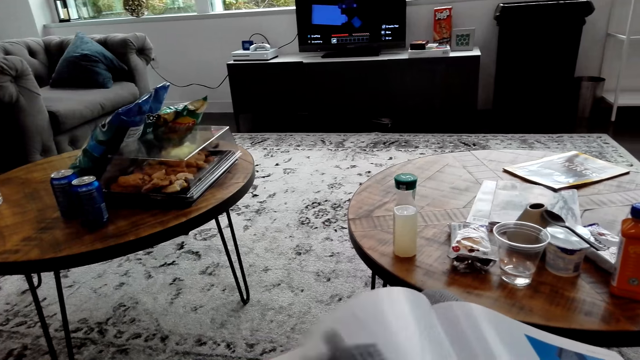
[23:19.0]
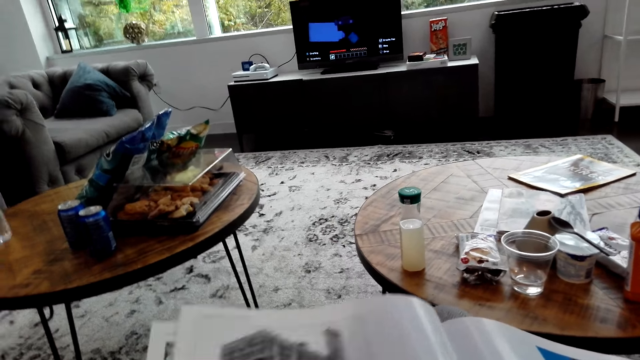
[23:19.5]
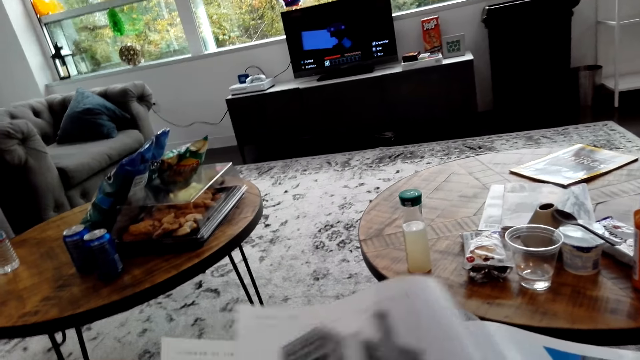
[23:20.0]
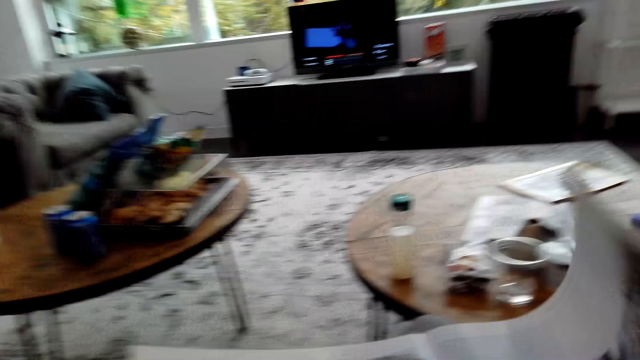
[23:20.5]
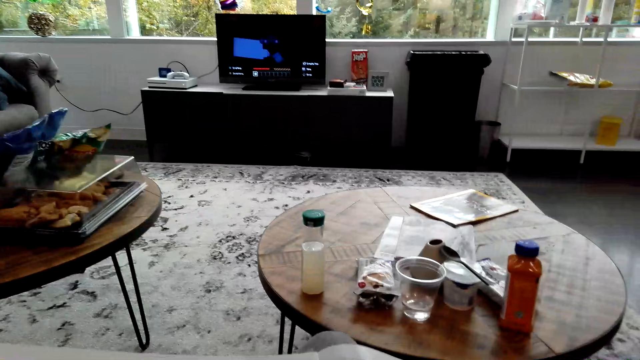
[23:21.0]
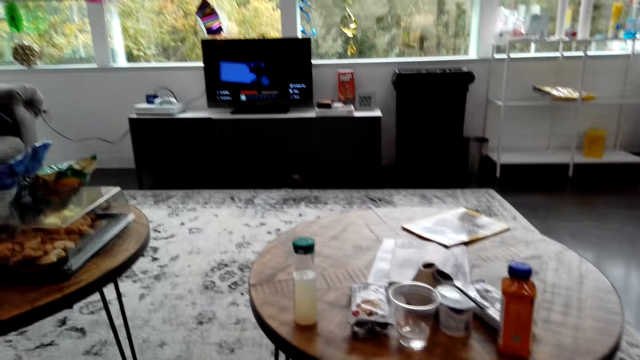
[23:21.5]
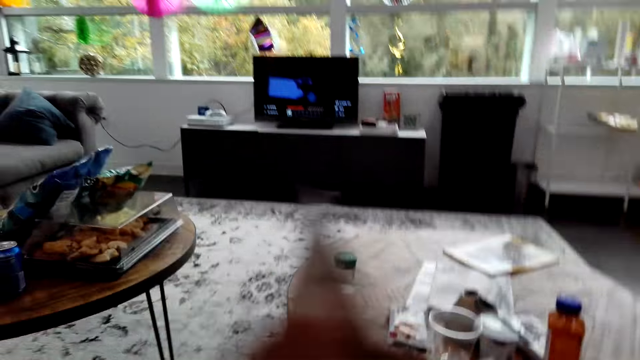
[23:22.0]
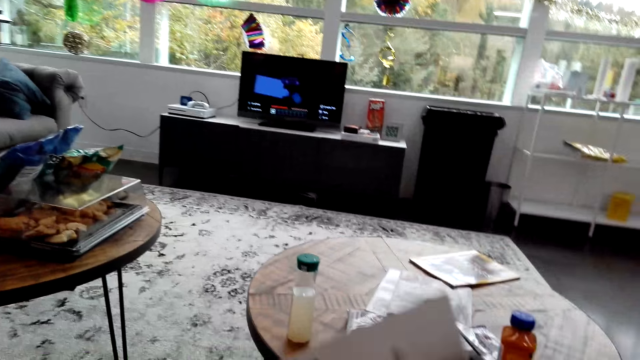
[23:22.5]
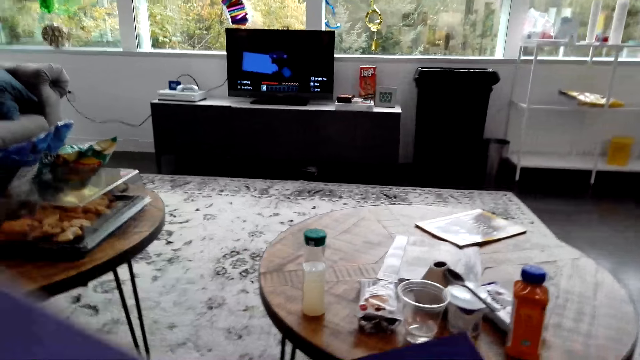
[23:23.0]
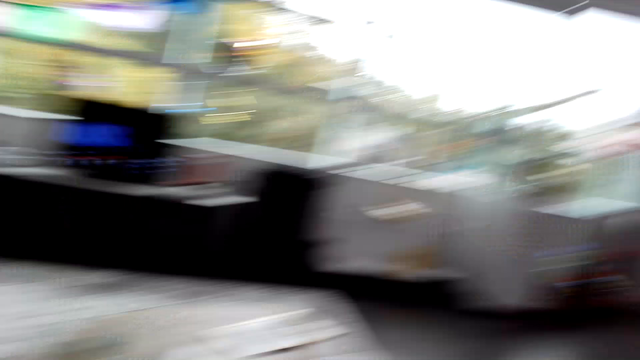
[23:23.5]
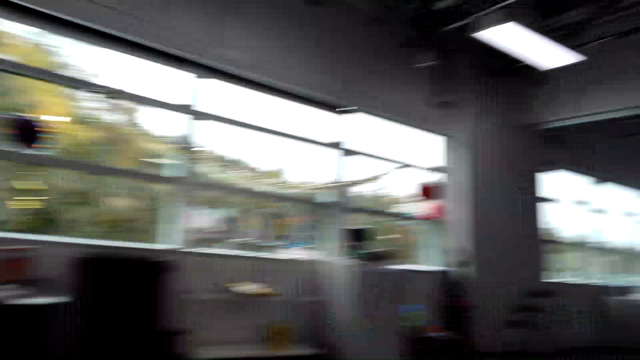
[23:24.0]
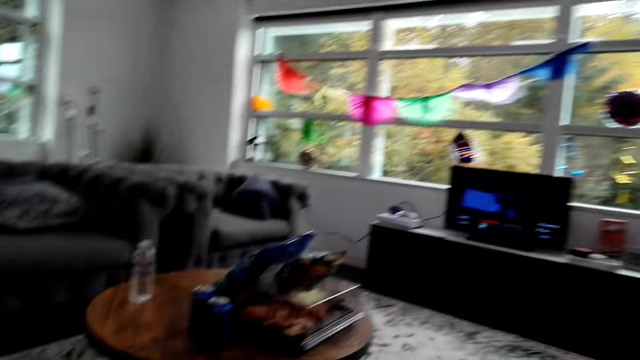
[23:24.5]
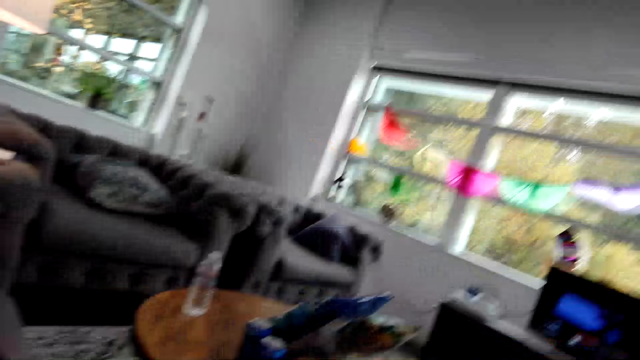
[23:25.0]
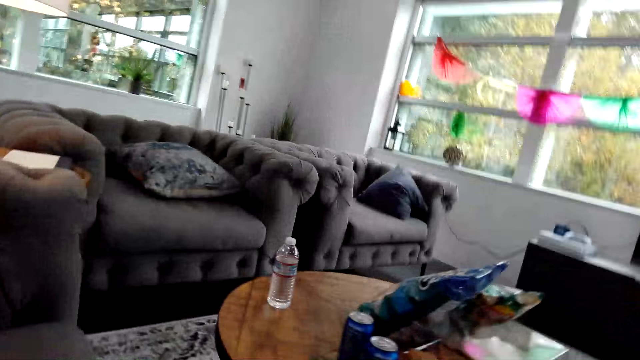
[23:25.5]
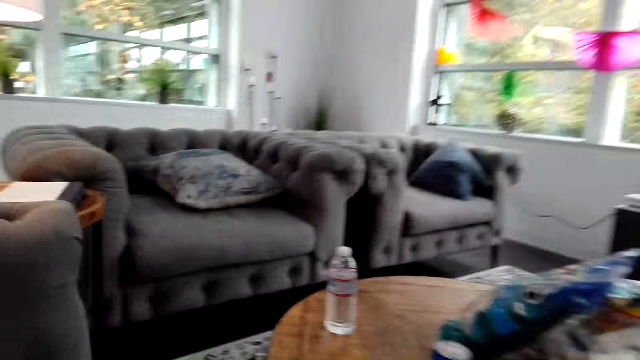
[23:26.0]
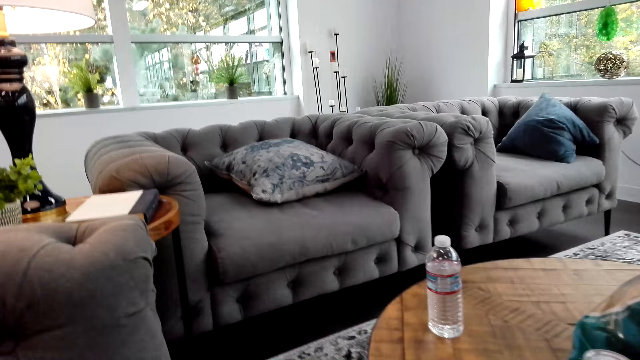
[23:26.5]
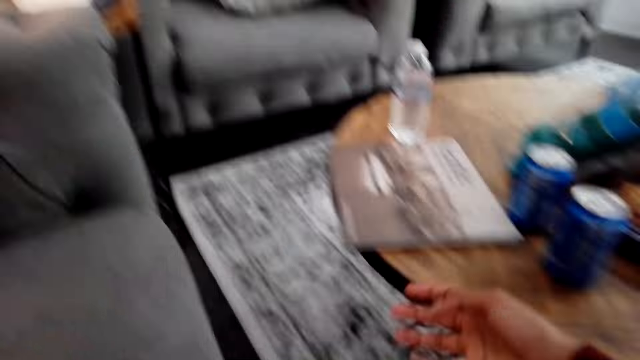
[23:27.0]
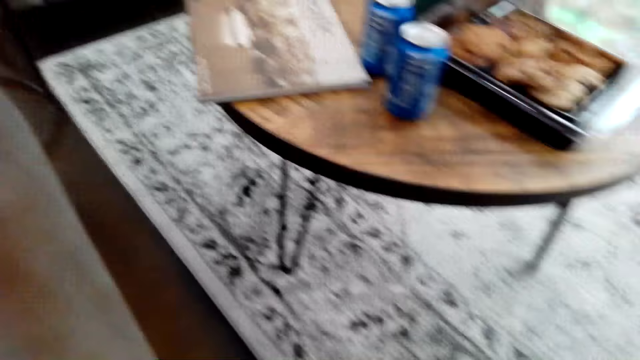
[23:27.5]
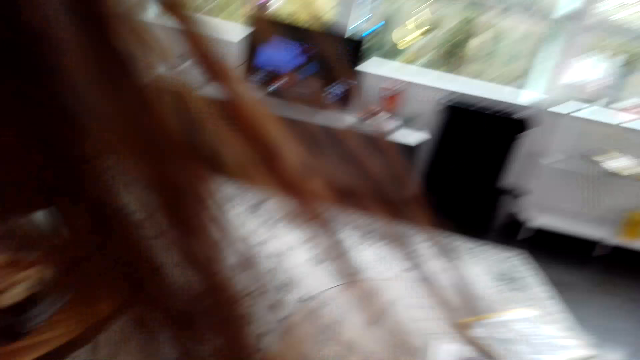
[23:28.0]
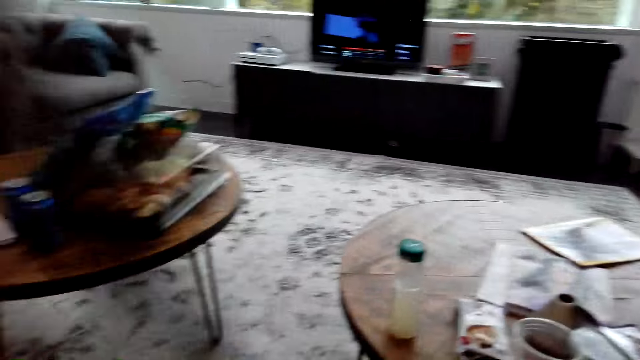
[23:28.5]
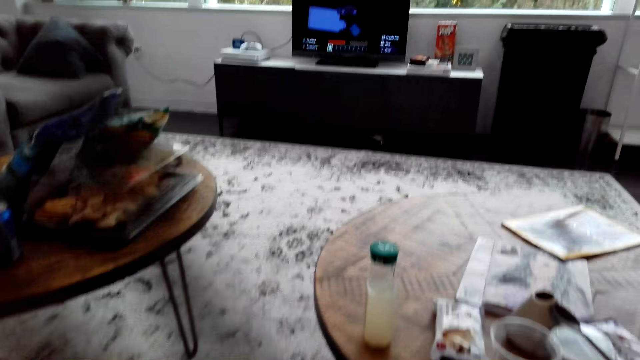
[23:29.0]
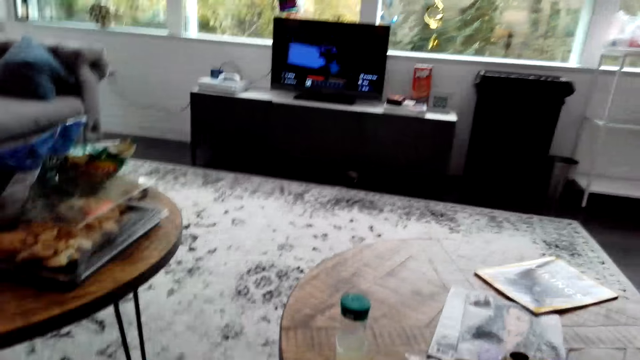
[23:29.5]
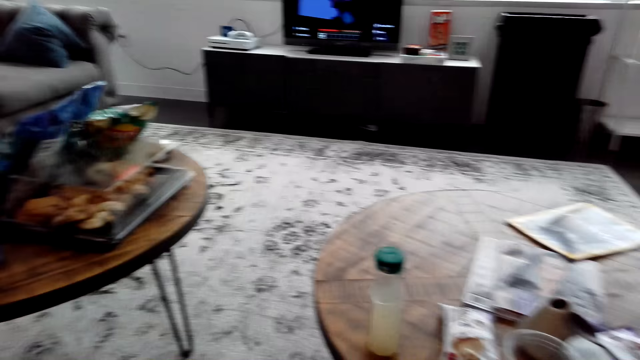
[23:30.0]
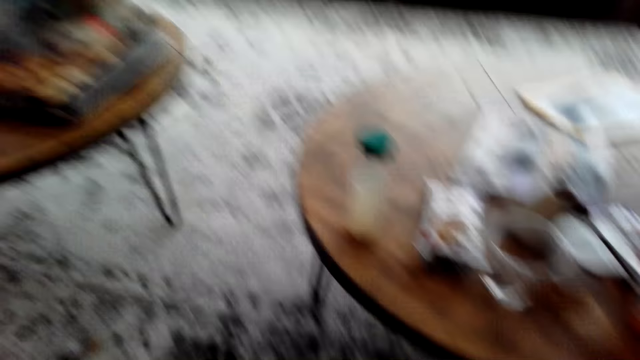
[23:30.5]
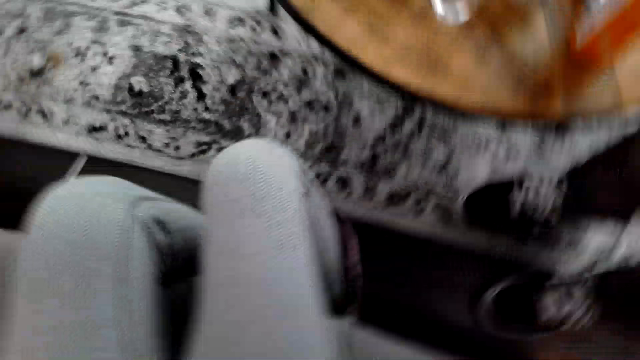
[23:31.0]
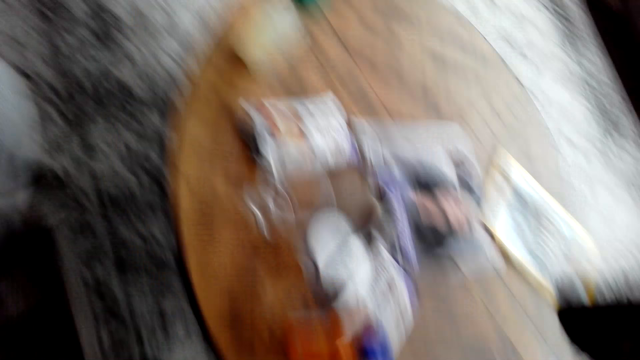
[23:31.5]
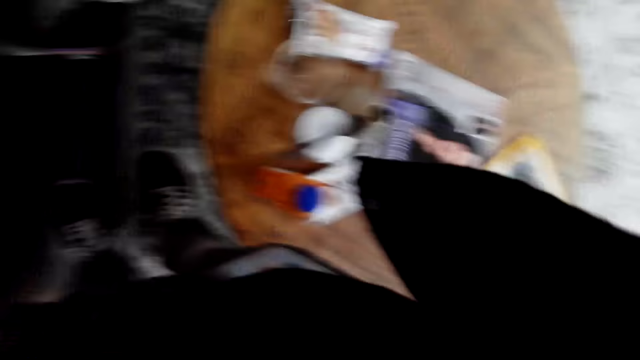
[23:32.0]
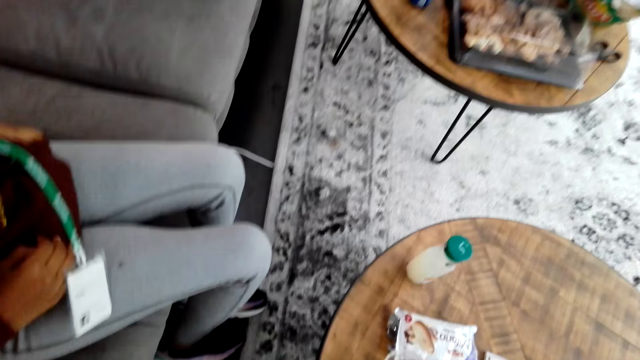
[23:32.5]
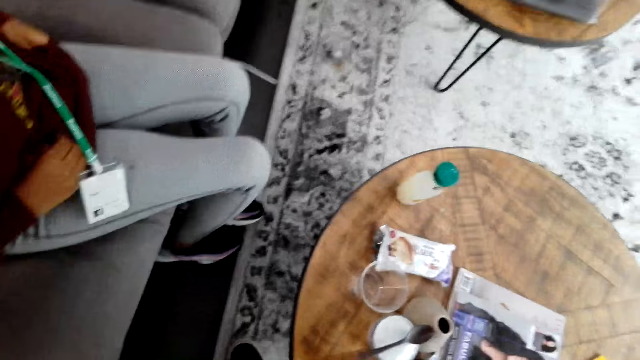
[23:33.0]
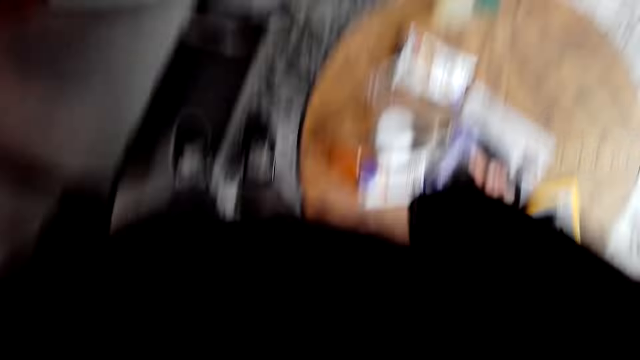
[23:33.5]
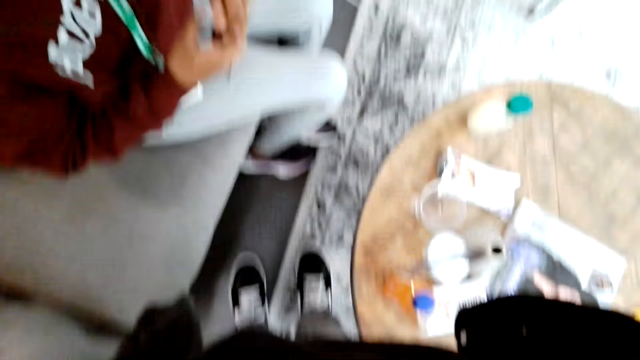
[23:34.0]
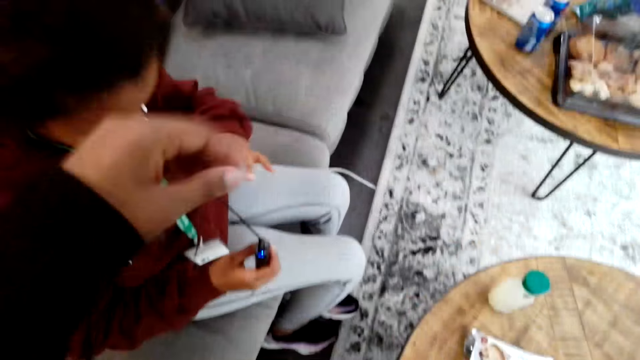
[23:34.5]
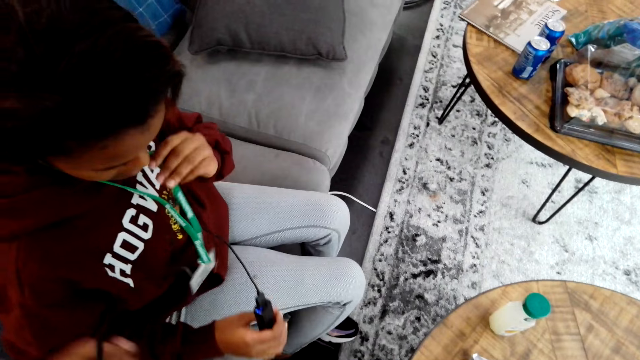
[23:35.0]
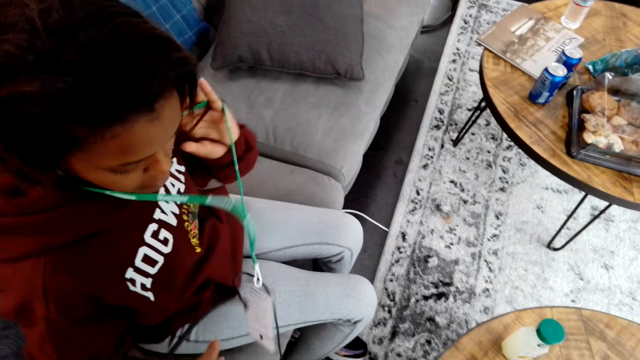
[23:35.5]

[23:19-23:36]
The camera wearer flips pages, stands up and walks away. A person takes the camera from the camera wearer. The person holds a tag.
